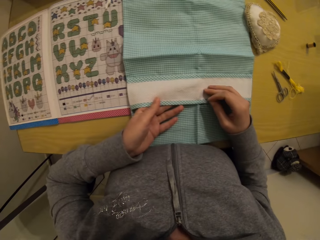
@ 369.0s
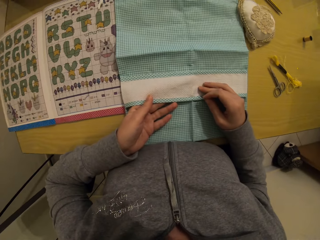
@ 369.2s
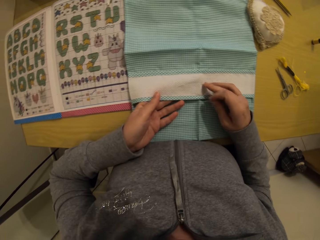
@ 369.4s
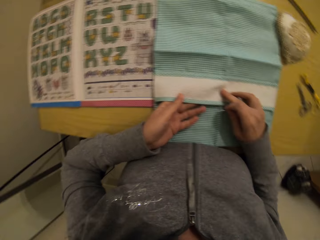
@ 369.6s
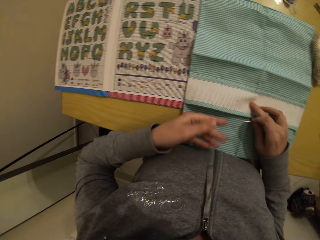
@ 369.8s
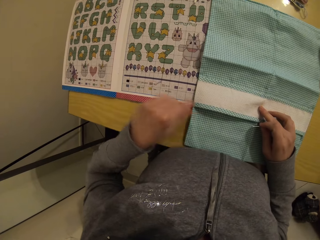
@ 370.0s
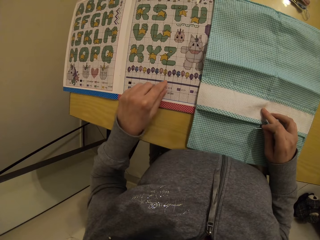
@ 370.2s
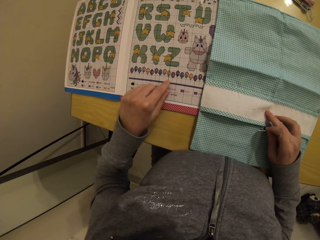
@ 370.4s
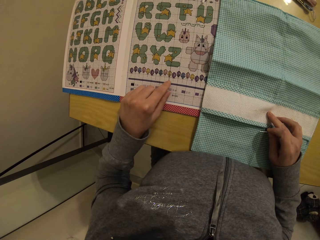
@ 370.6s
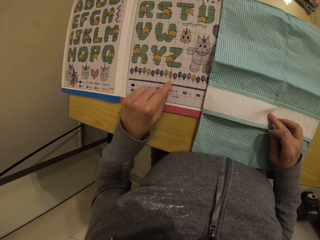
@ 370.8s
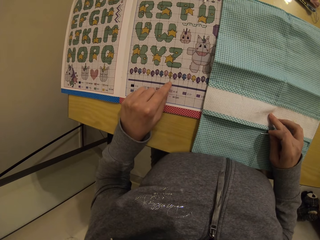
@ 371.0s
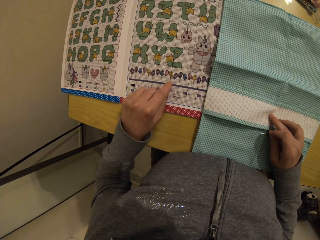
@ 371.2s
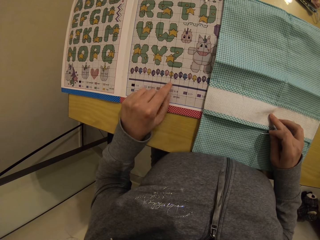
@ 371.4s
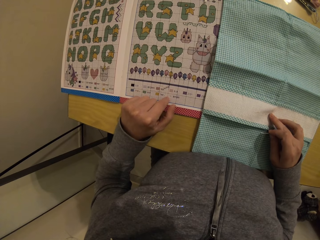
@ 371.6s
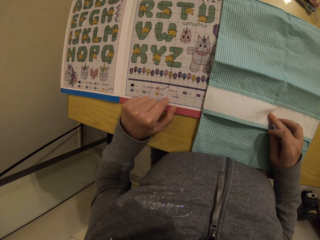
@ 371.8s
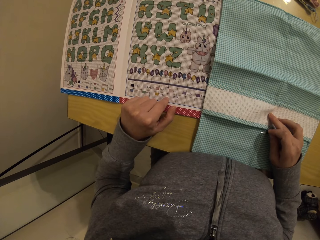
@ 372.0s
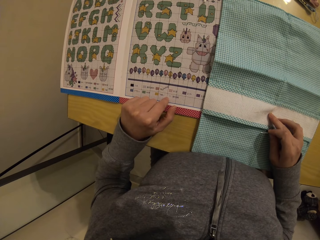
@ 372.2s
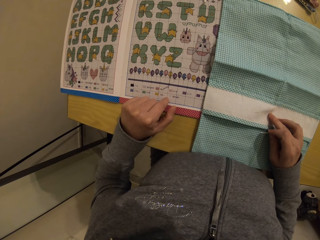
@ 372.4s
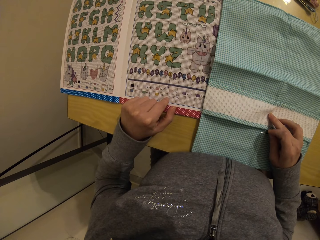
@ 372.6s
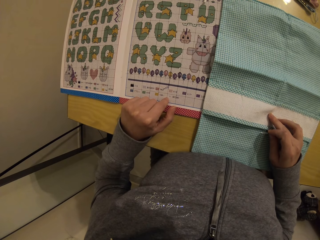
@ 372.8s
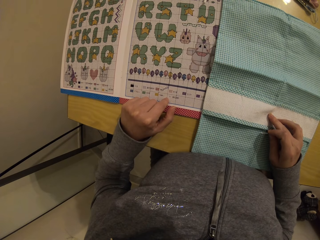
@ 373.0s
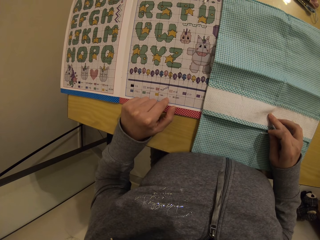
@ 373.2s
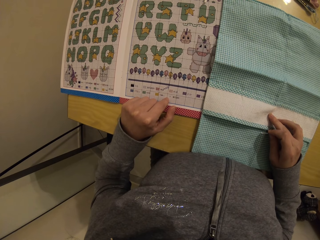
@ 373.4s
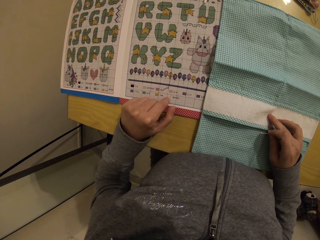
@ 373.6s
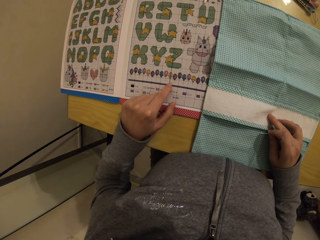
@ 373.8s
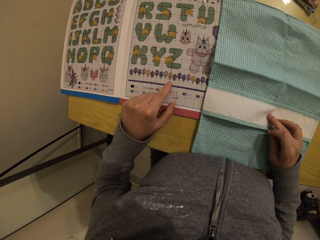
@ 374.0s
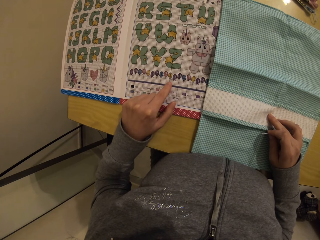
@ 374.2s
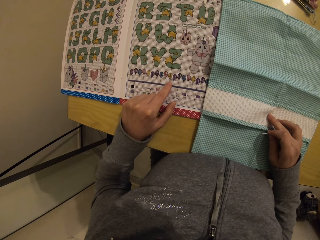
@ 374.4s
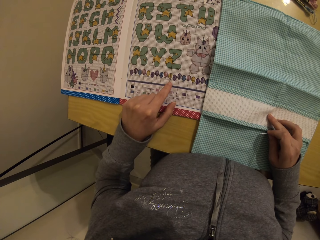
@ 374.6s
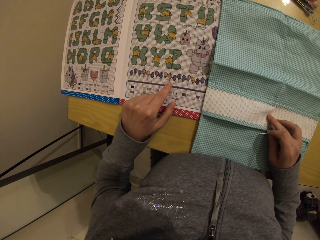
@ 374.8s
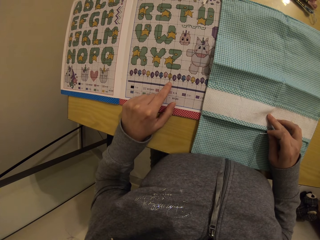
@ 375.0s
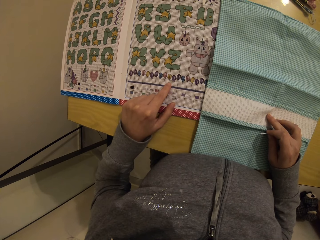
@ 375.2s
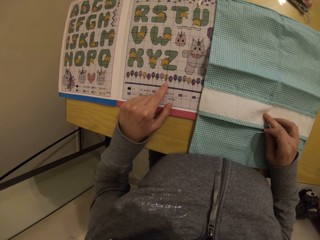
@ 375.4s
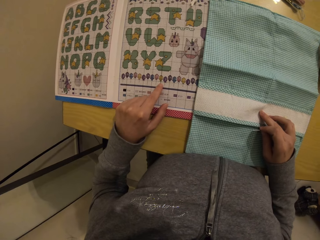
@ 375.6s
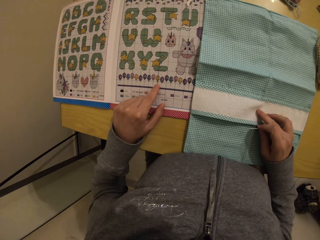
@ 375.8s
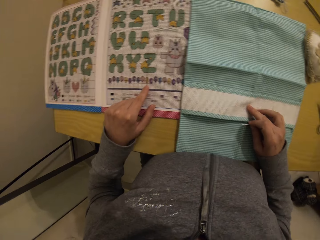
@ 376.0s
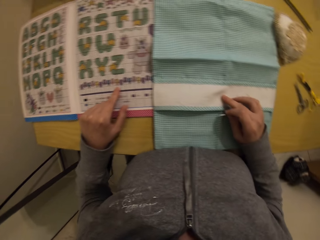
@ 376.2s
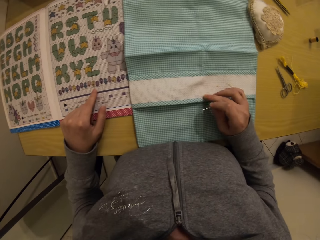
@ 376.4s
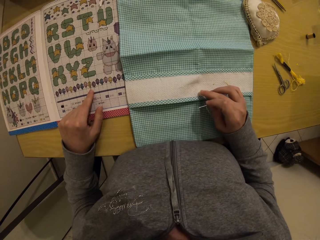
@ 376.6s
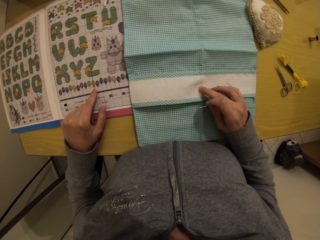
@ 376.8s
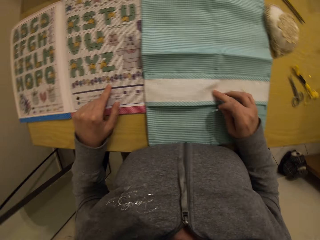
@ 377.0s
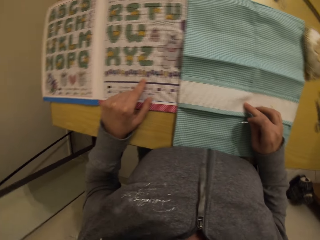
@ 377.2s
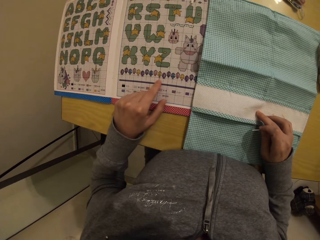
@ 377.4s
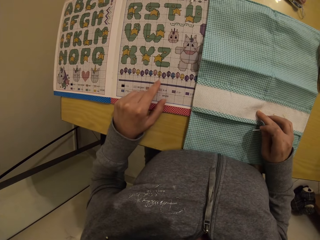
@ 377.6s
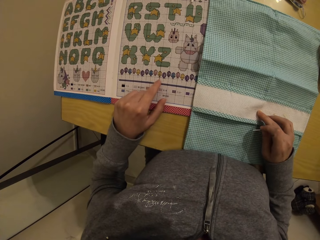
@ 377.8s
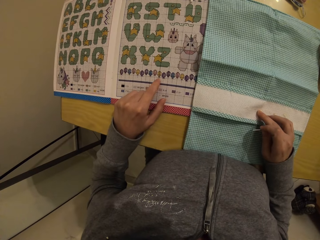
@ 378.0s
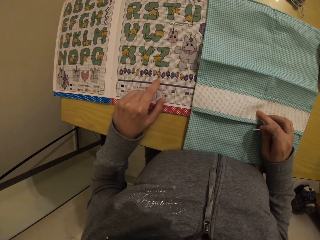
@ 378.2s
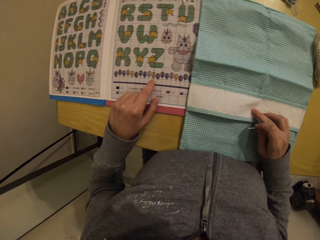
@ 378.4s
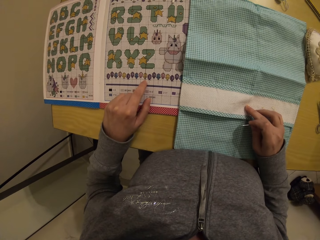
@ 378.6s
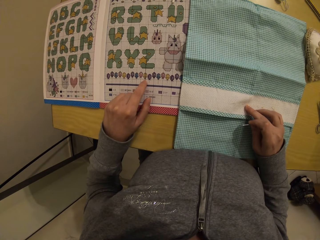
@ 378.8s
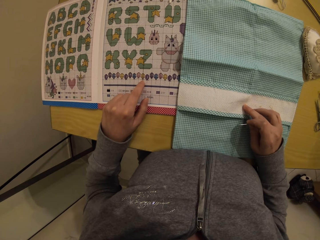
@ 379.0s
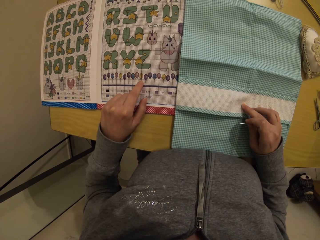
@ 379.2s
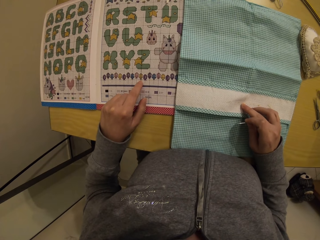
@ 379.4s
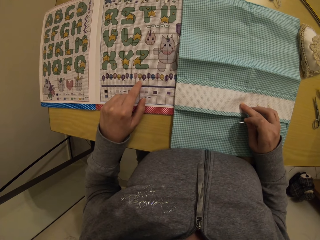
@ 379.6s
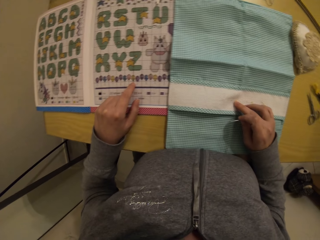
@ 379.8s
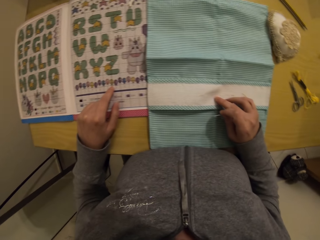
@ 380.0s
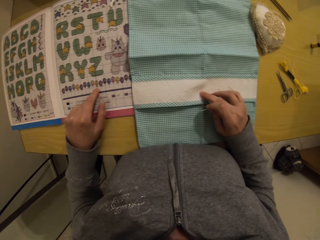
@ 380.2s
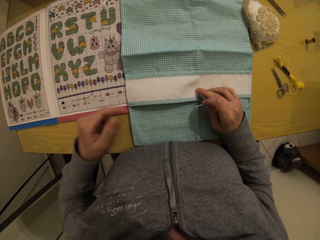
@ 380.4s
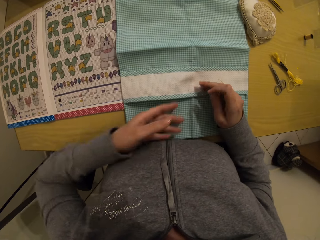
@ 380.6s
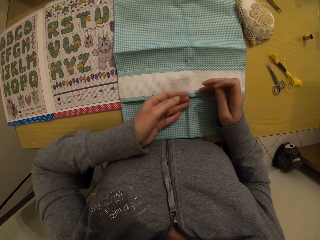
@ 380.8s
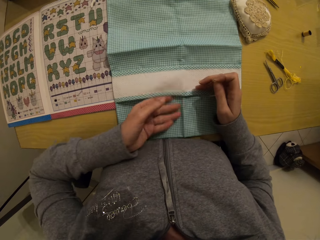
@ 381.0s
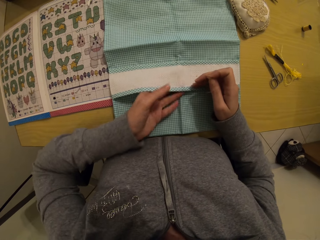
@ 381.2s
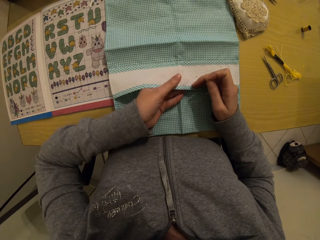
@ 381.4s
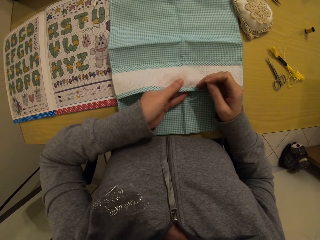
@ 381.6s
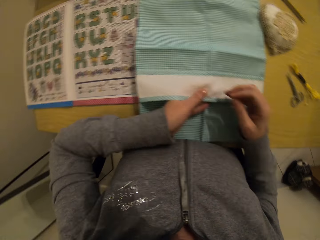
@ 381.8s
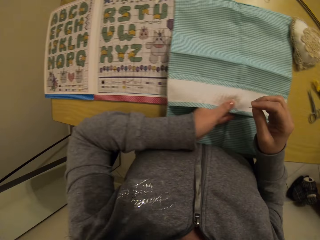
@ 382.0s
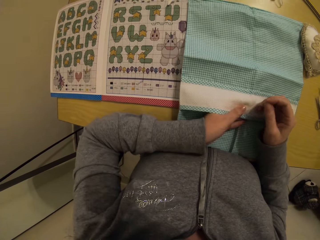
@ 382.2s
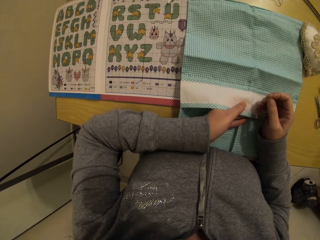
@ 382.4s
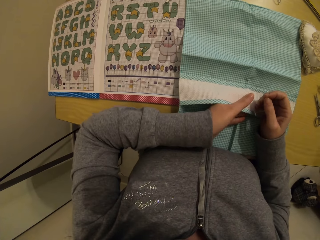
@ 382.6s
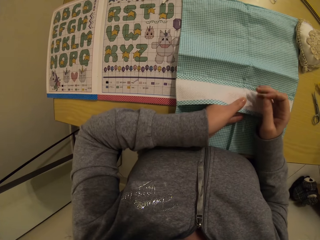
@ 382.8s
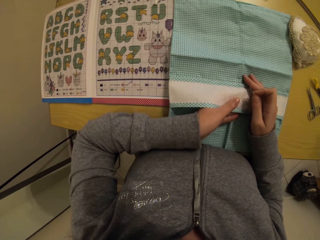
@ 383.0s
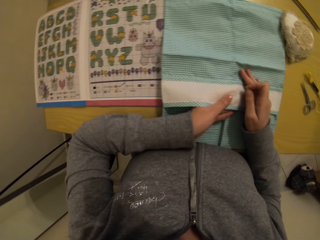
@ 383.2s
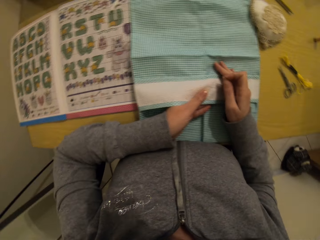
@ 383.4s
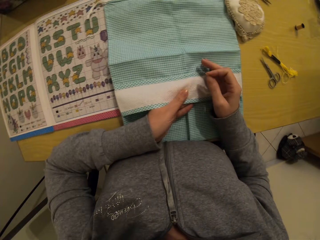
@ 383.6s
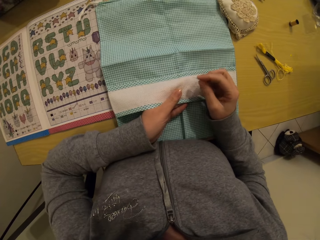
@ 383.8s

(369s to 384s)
The camera wearer touches the book on the table with her left hand. She removes her left hand from the cloth. She points at the paper. She looks at the paper. She looks at the cloth. She looks at the paper. She looks at the cloth. She inserts her left hand into the opening in the cloth.

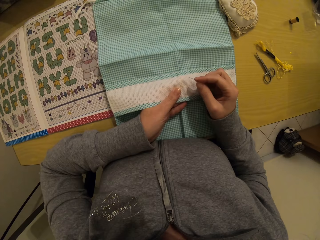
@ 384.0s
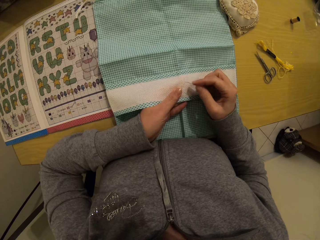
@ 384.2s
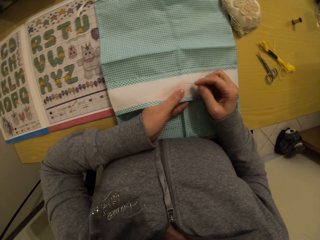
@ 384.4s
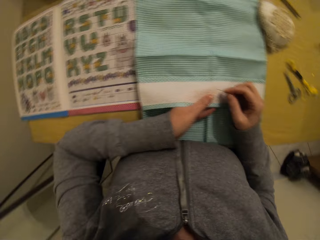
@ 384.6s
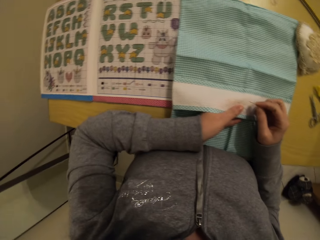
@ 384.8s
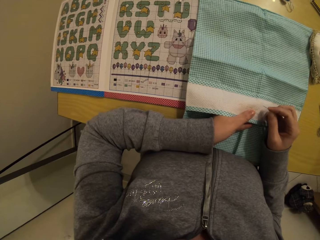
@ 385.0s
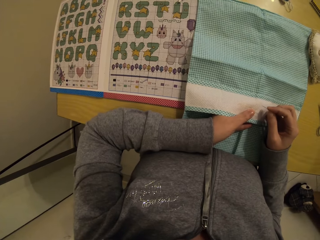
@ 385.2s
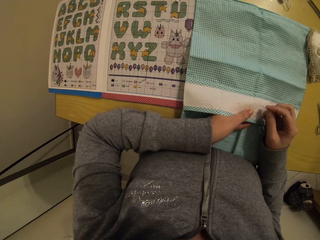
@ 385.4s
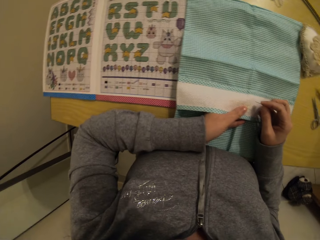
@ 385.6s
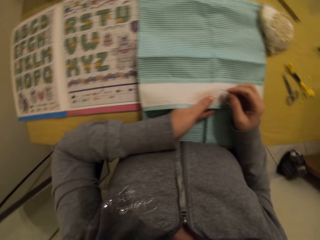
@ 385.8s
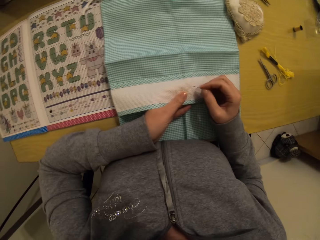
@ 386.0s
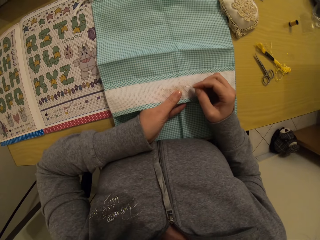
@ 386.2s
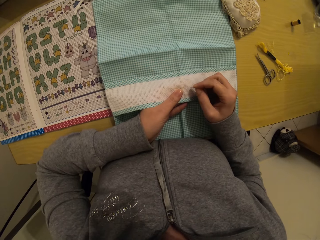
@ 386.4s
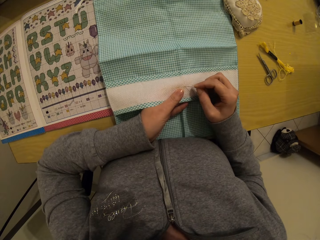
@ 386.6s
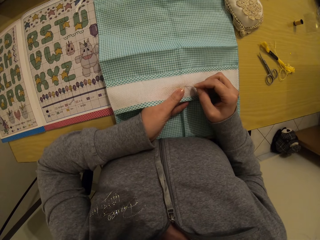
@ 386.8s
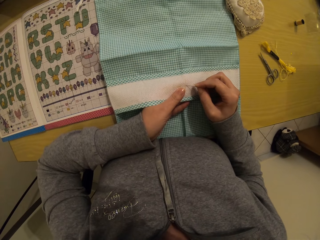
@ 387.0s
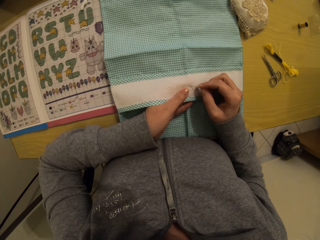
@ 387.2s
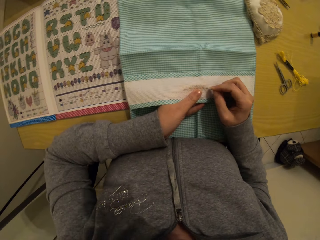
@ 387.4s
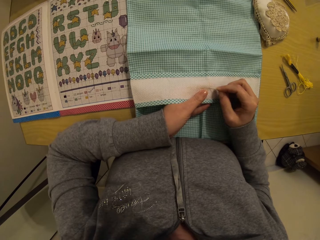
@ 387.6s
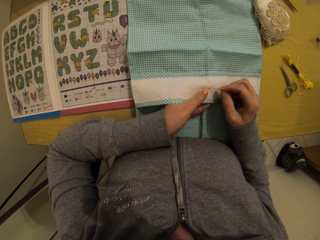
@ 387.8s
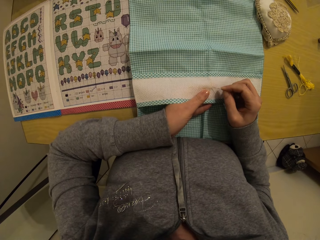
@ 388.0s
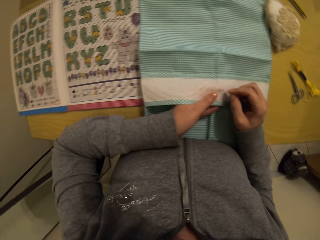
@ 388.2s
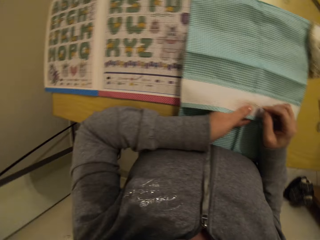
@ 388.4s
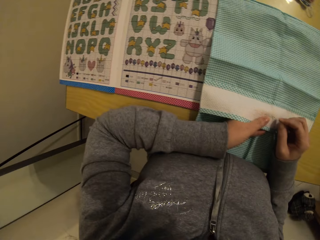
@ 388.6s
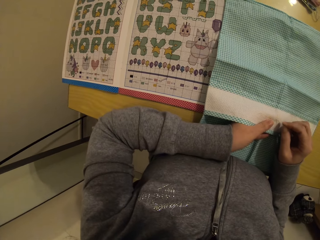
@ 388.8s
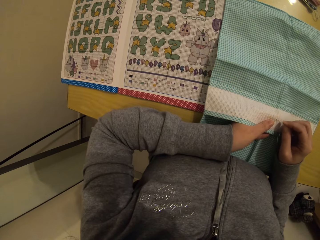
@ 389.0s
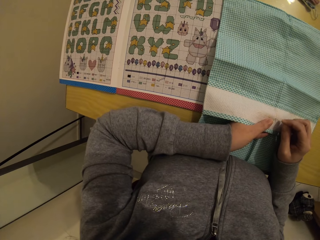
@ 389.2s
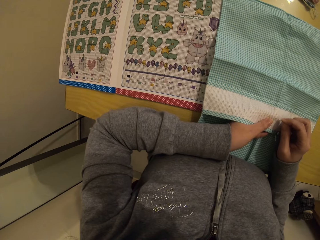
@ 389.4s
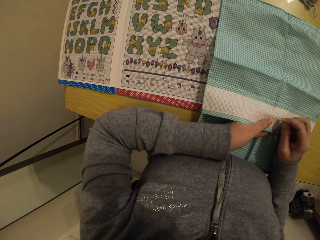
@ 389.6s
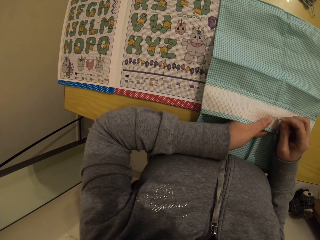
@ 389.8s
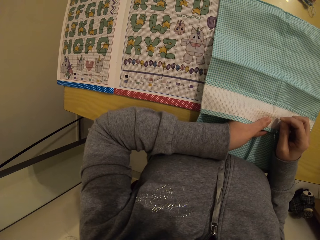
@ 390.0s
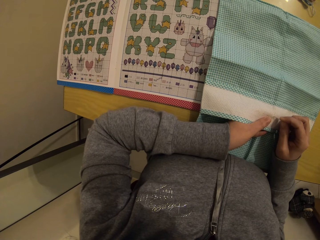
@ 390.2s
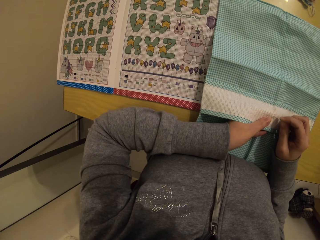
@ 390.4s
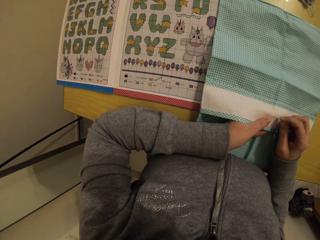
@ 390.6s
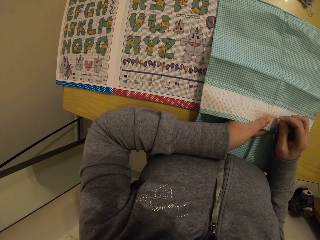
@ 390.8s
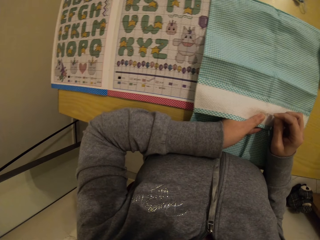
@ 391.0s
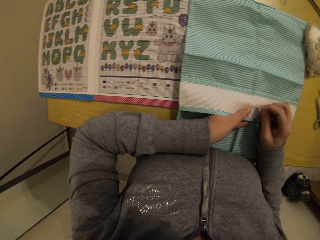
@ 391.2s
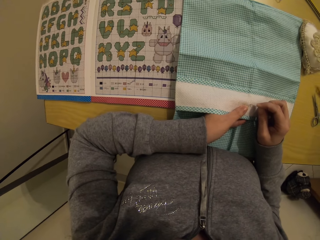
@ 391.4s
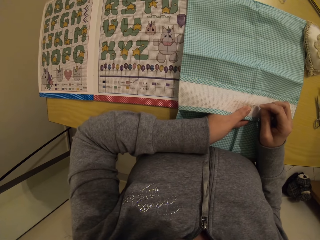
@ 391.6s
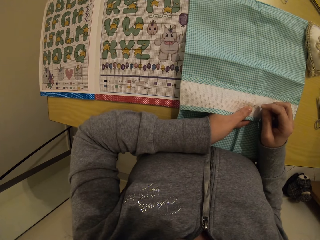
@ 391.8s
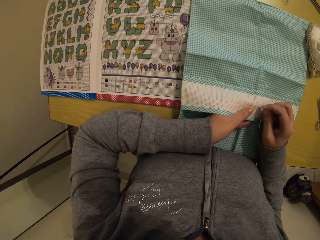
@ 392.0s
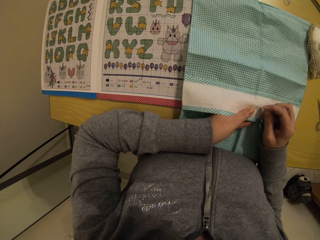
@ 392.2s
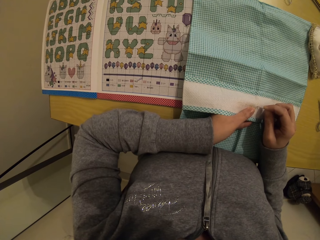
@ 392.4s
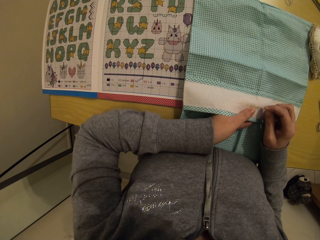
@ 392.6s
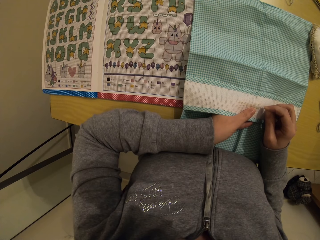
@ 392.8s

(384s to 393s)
The camera wearer looks at the paper. She looks at the cloth. She looks at the paper.
